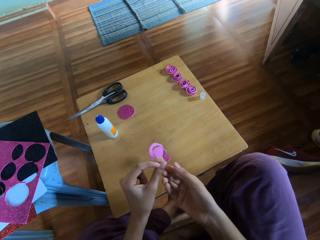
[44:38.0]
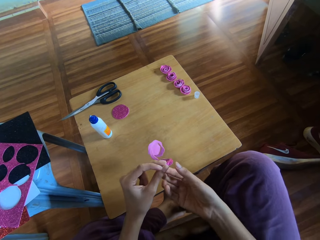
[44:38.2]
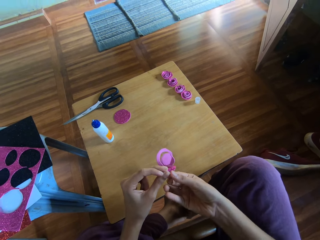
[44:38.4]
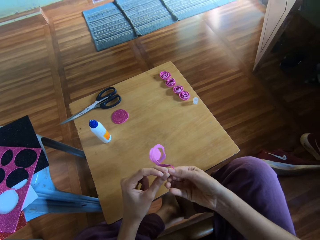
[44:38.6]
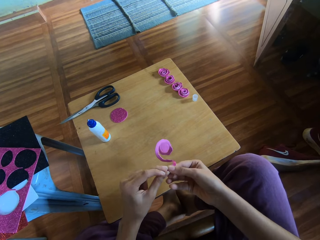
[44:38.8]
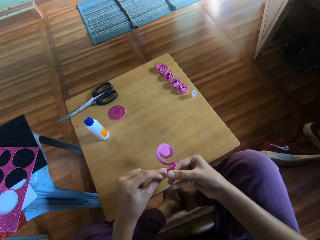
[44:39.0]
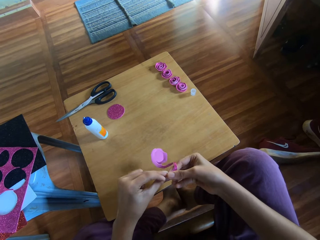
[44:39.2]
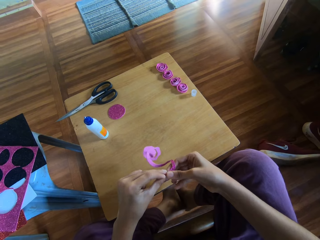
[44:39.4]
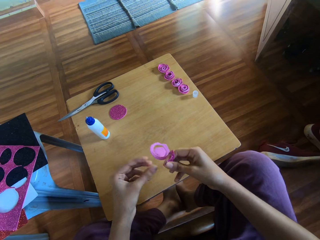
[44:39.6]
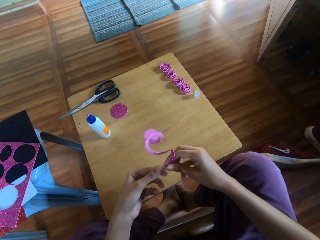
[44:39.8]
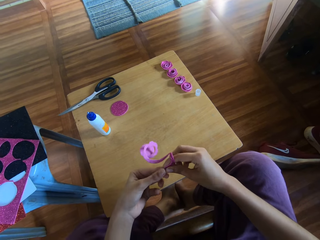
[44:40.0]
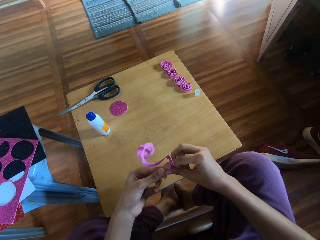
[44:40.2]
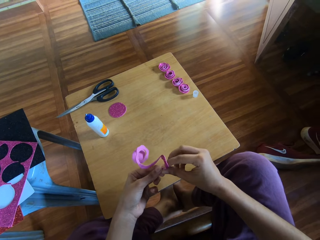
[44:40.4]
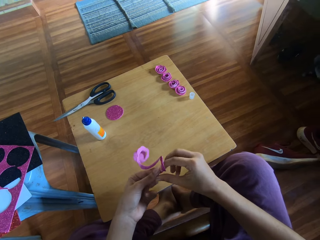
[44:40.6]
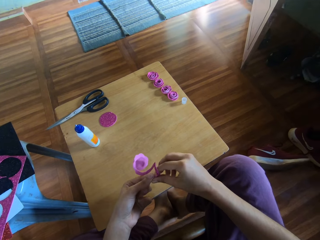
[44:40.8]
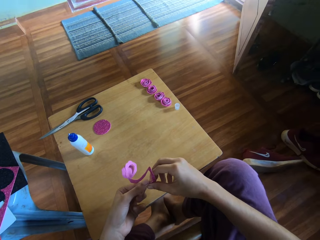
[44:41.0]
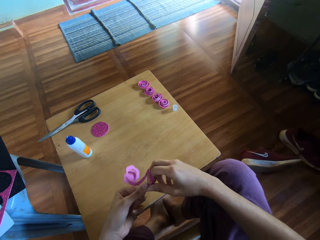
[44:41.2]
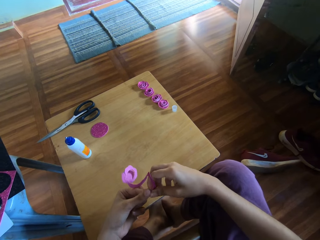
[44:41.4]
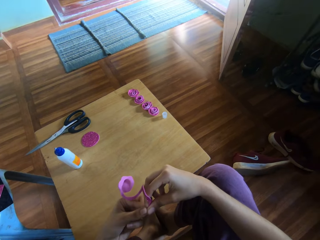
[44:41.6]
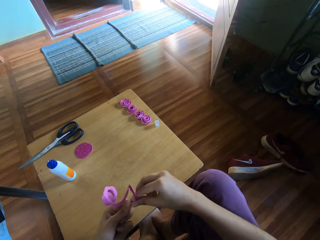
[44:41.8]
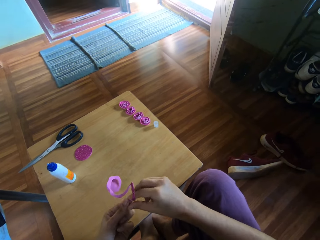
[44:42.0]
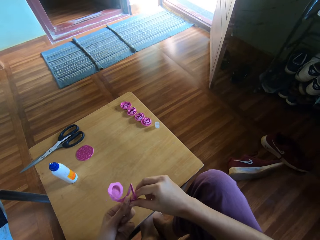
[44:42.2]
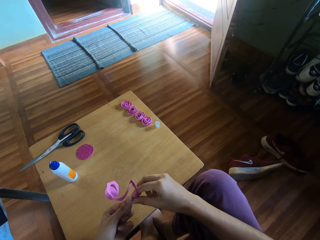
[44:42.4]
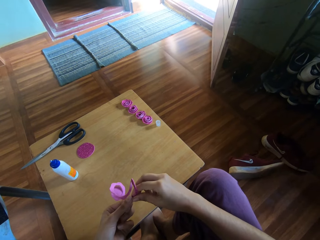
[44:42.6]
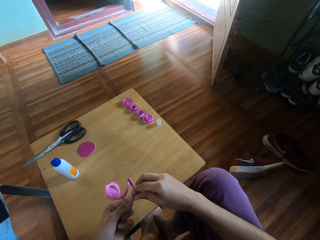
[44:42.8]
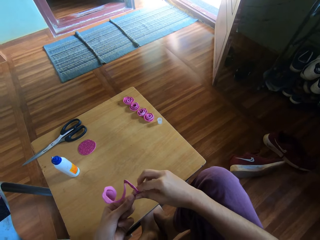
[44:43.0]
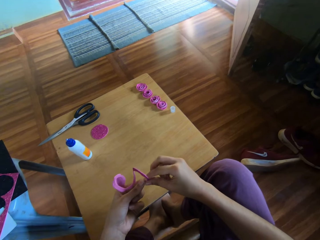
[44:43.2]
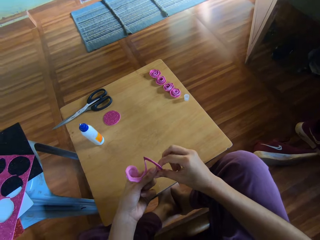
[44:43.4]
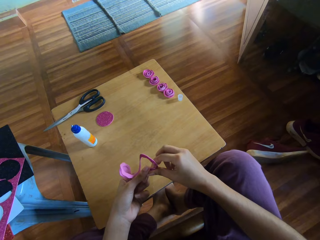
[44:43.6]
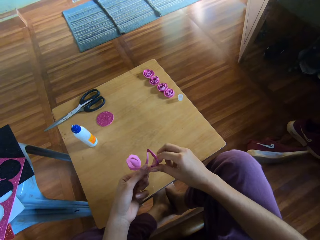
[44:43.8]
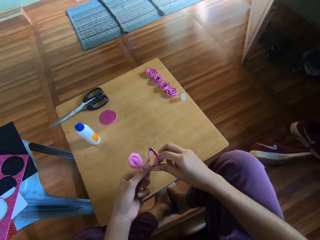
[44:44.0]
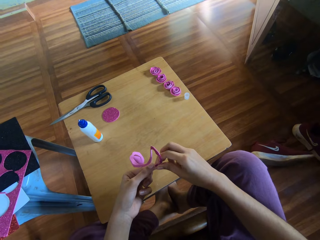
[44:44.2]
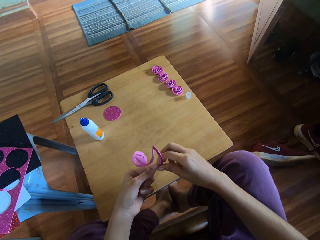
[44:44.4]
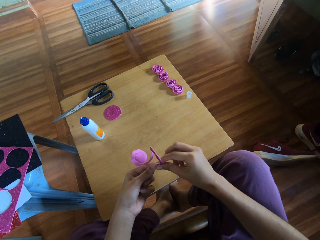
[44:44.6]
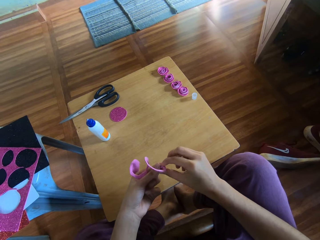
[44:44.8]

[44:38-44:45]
The camera wearer holds the decoration paper. They hold the decoration paper again. They roll the decoration paper.

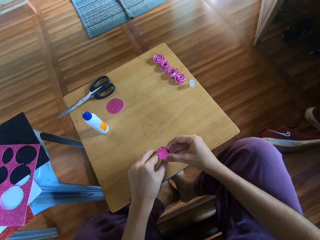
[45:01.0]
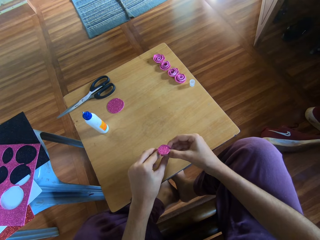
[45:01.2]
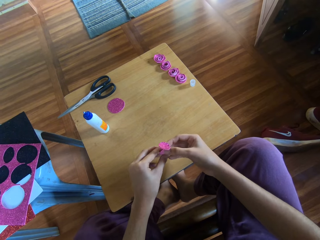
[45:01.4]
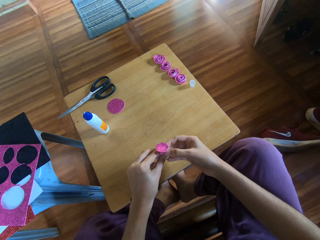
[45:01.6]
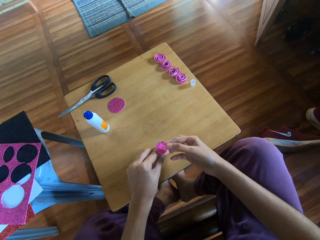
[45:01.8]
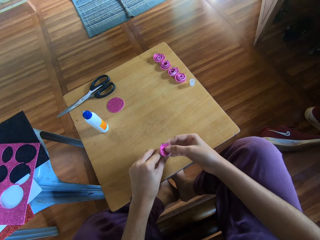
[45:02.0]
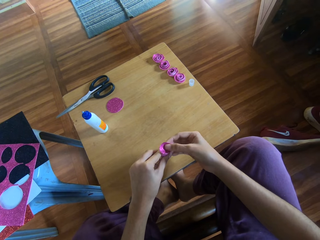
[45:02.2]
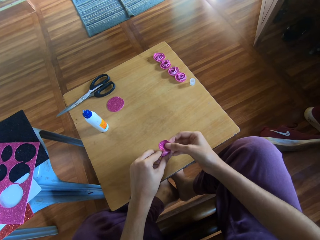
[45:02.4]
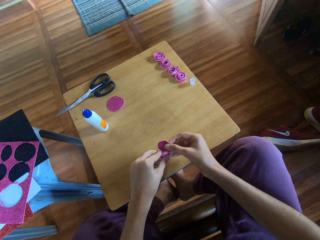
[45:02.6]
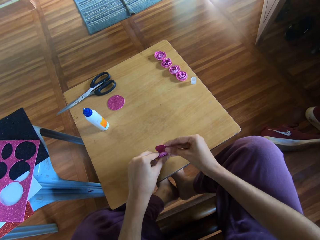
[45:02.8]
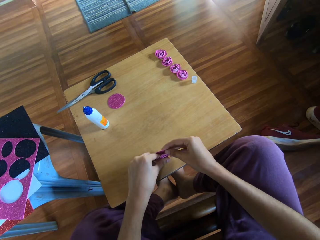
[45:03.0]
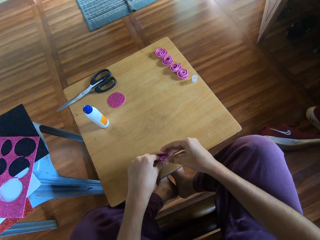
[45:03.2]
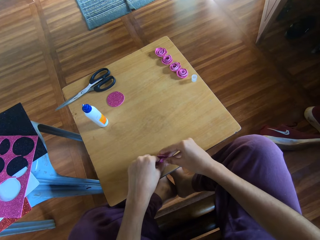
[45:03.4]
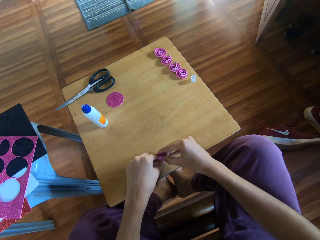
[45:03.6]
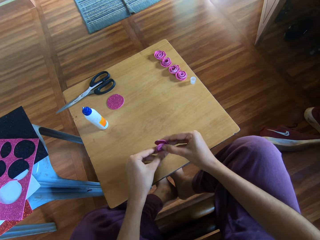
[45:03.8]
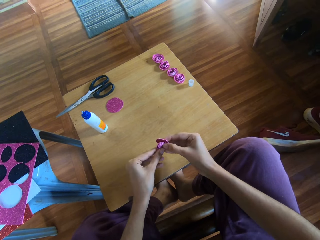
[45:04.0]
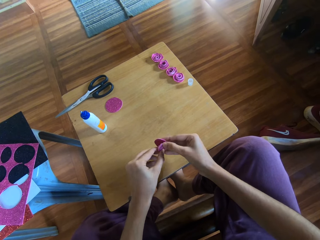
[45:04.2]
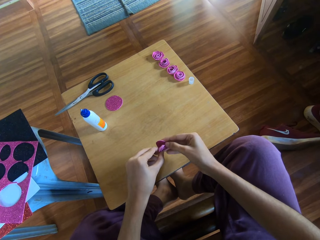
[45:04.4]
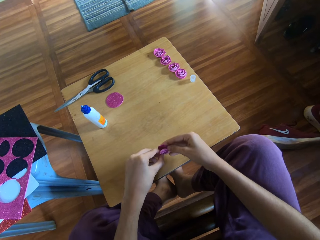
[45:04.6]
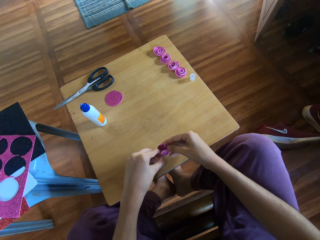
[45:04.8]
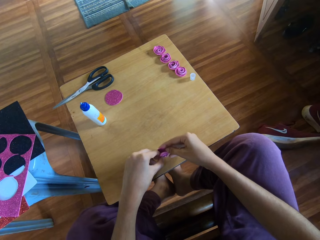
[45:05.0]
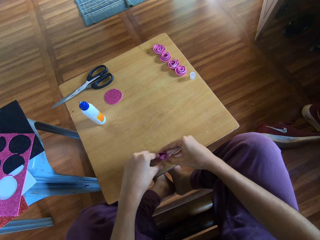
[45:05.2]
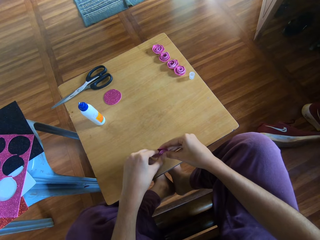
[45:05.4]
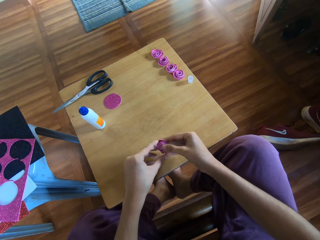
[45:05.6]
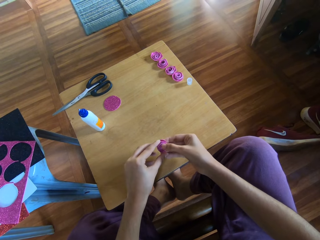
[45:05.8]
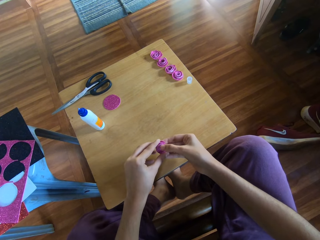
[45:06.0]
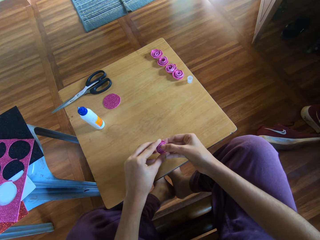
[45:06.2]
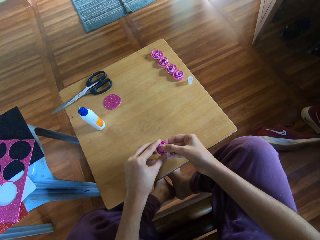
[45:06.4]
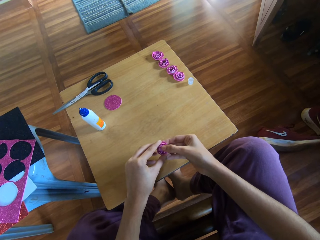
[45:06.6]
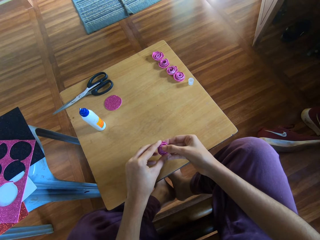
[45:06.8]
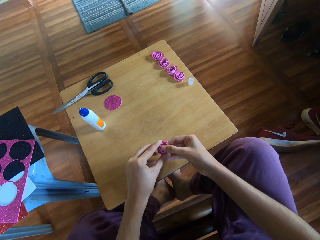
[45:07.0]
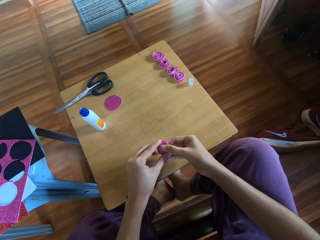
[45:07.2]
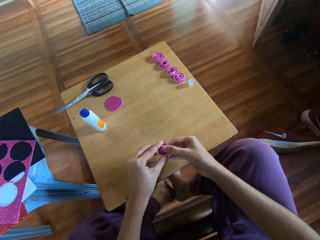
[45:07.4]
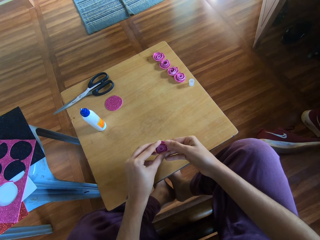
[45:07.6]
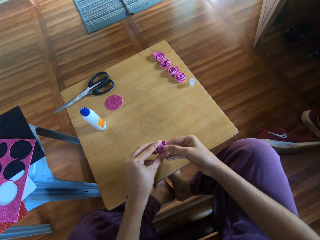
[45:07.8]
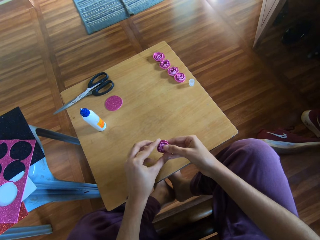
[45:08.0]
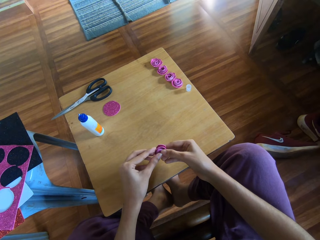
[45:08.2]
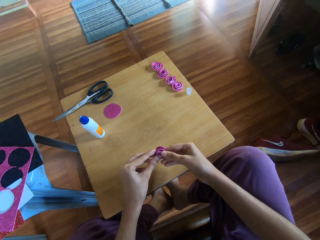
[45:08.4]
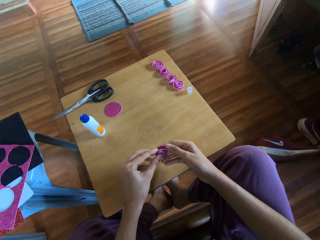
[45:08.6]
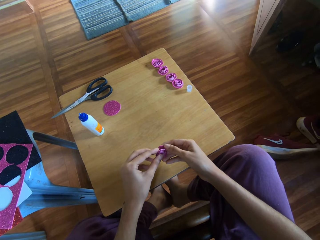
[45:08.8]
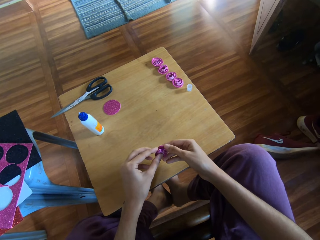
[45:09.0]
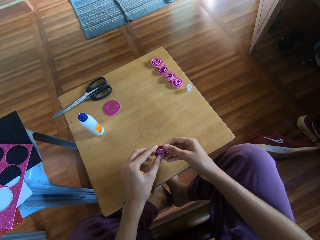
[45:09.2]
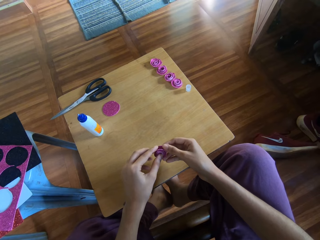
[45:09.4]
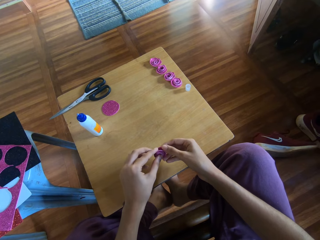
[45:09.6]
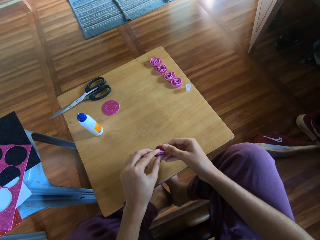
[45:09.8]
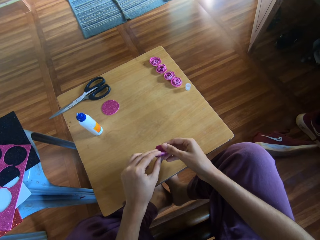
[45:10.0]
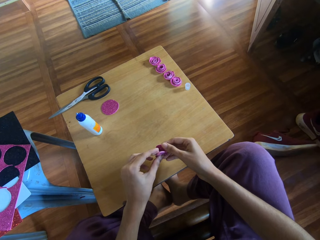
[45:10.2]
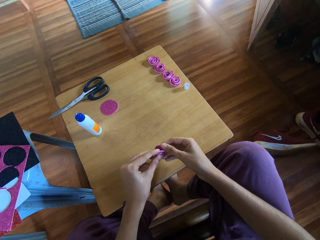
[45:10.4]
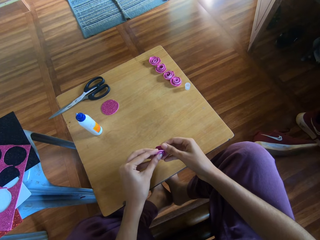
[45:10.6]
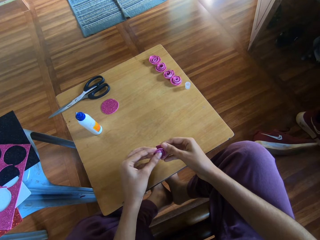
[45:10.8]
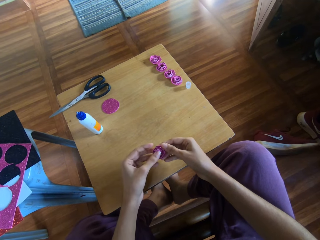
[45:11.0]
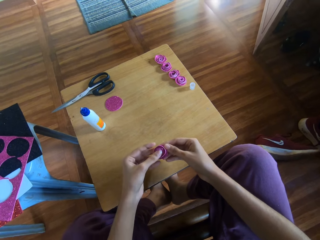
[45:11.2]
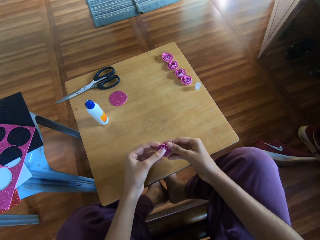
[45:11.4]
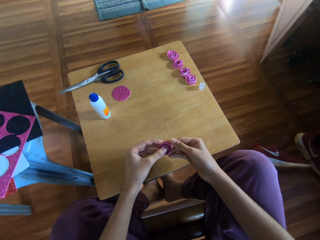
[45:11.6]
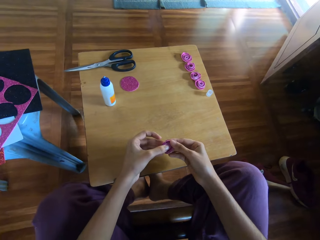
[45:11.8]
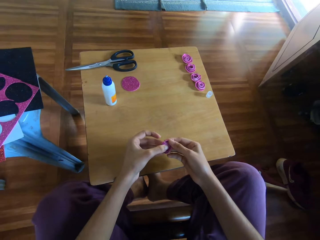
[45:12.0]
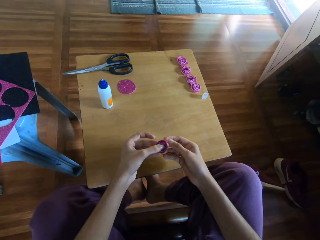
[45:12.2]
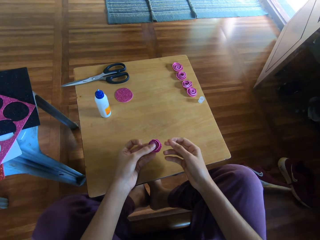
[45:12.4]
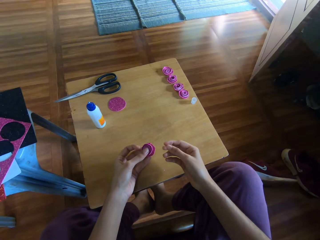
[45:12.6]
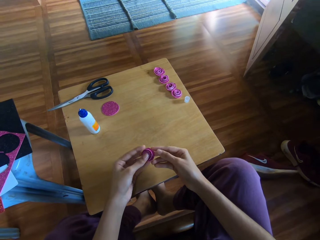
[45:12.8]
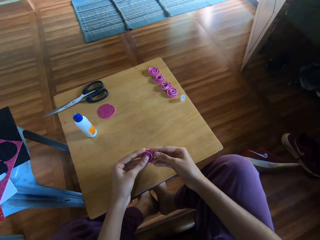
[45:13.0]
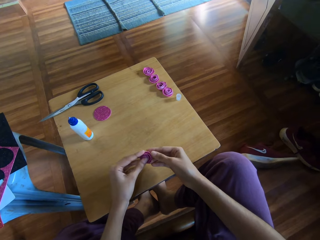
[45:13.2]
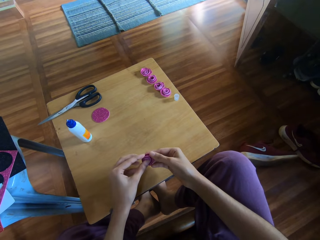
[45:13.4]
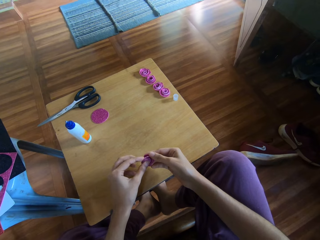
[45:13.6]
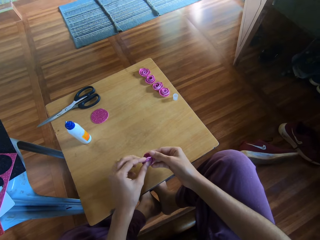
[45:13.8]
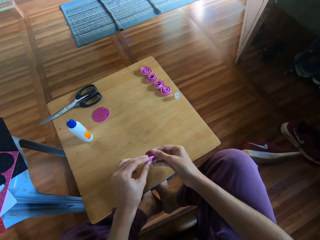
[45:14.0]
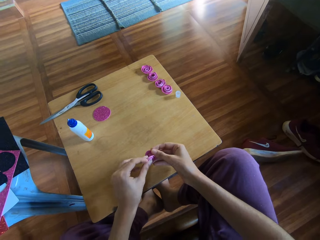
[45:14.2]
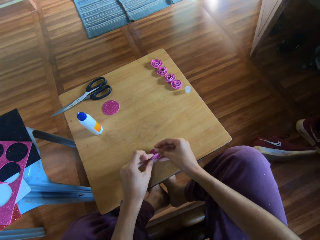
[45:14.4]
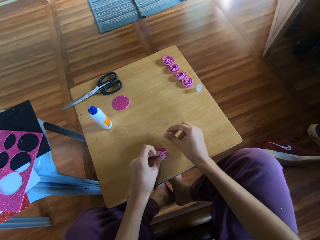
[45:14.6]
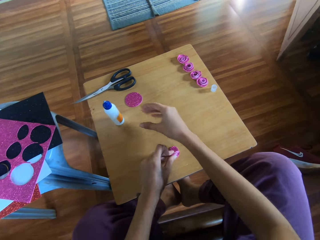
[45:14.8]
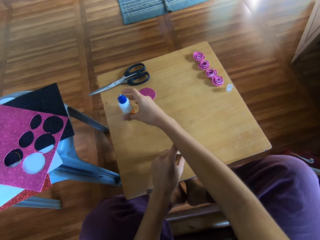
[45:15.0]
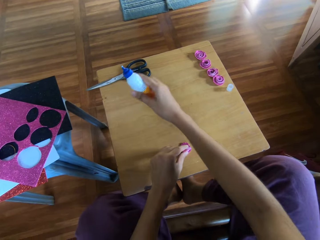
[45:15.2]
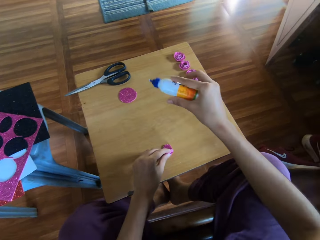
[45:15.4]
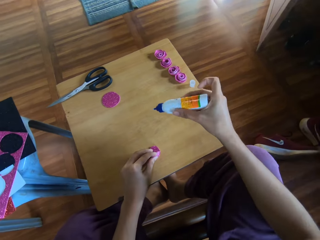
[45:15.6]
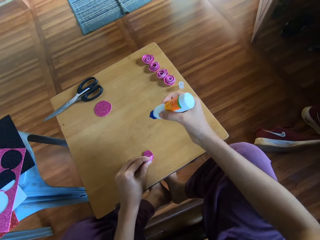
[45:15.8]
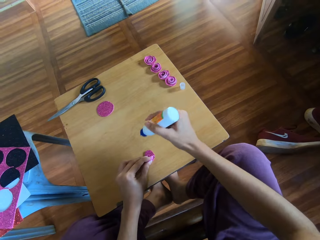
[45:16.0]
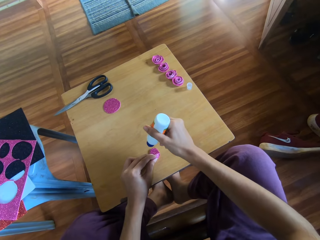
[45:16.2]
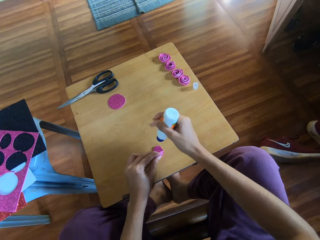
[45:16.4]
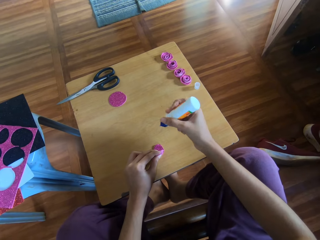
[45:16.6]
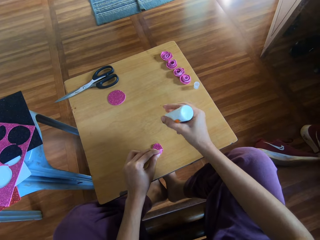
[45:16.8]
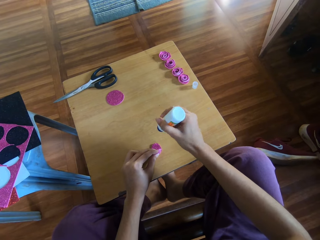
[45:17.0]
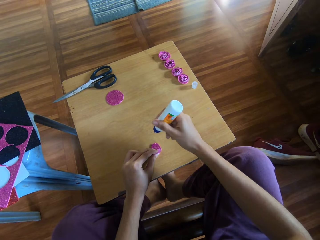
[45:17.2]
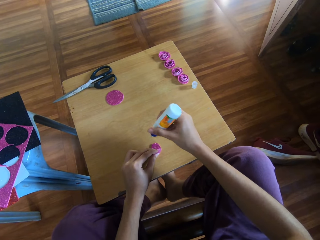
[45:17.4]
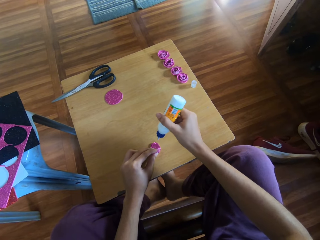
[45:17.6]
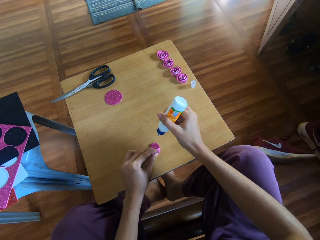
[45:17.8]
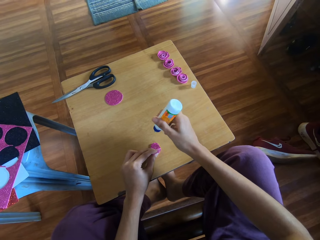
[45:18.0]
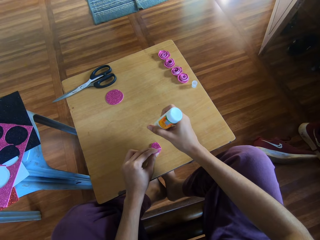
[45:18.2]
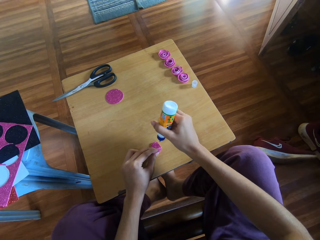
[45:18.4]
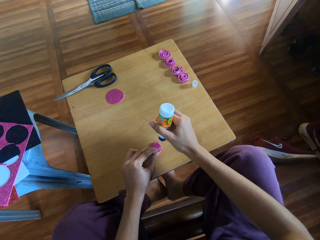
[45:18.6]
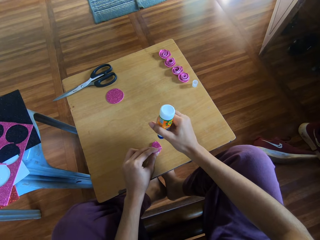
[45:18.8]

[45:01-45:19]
The camera wearer holds the decoration paper. He makes the decoration paper and turns the decoration paper. He rolls the decoration paper. He holds the decoration paper. He presses the decoration paper. He turns the decoration paper. He holds the decoration paper. He makes the decoration paper. He holds the decoration paper. He picks up a bottle of glue with his right hand. He presses the bottle of glue.
